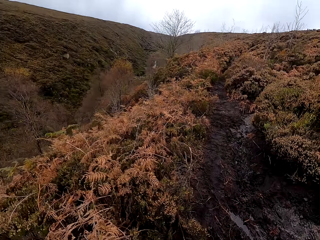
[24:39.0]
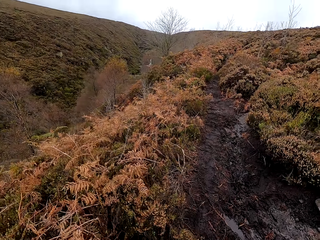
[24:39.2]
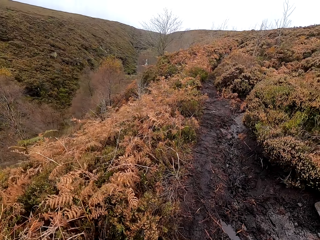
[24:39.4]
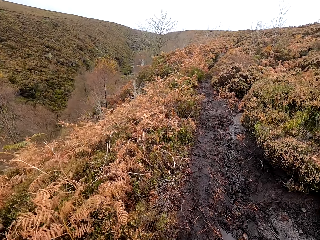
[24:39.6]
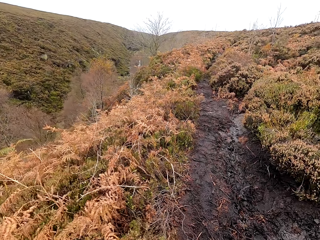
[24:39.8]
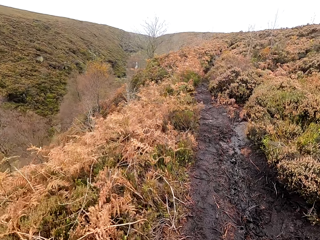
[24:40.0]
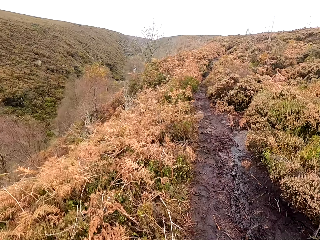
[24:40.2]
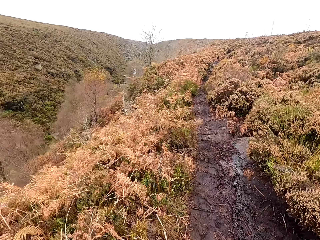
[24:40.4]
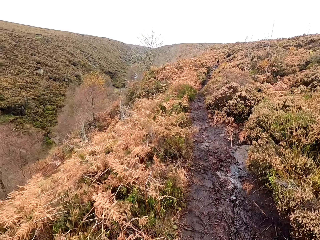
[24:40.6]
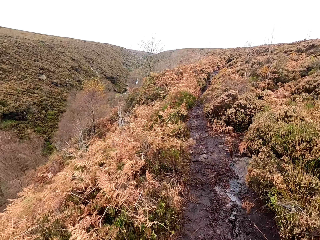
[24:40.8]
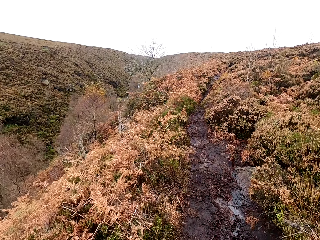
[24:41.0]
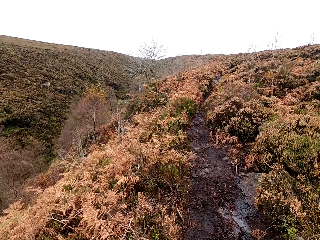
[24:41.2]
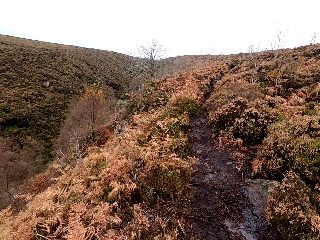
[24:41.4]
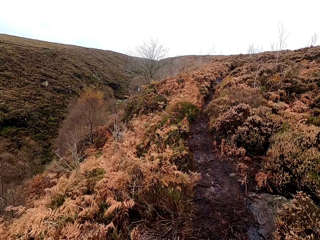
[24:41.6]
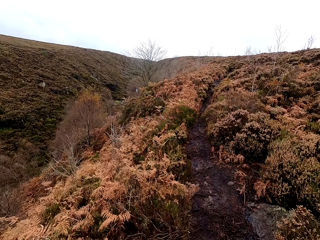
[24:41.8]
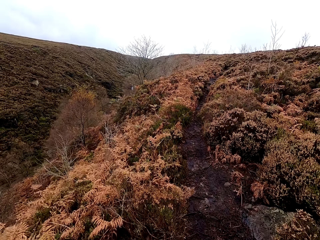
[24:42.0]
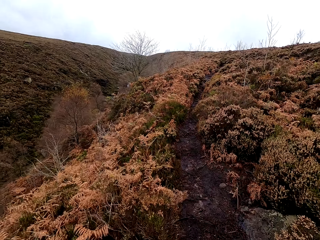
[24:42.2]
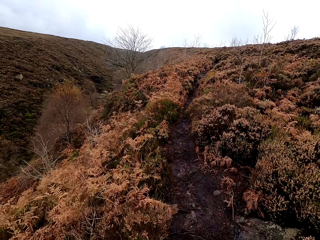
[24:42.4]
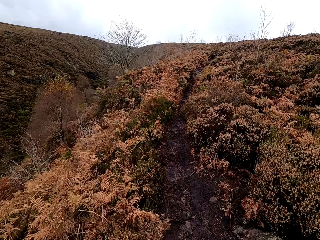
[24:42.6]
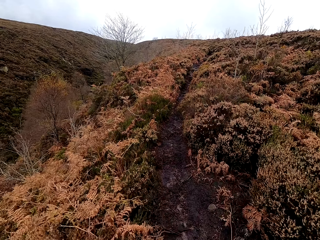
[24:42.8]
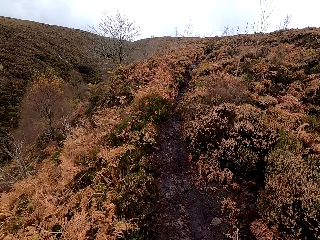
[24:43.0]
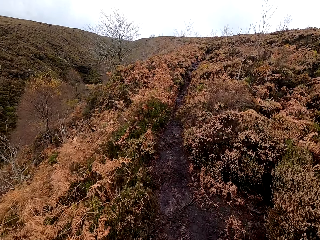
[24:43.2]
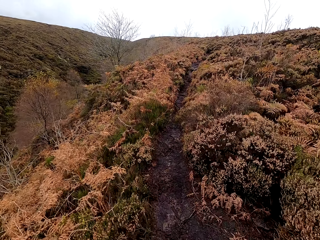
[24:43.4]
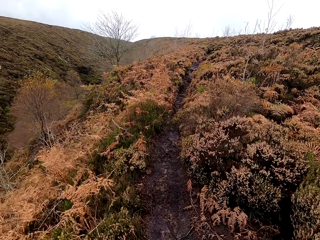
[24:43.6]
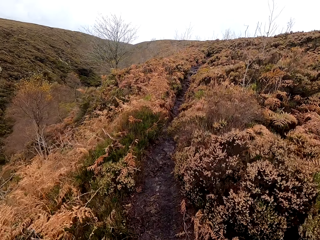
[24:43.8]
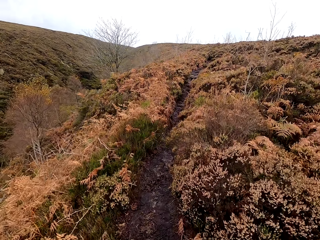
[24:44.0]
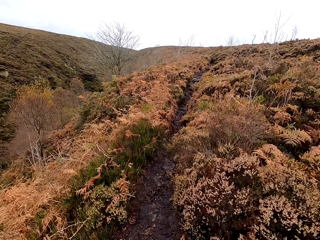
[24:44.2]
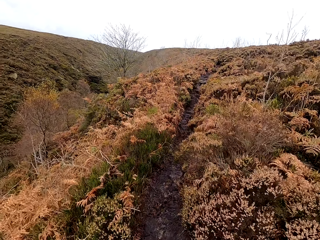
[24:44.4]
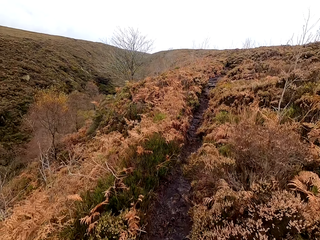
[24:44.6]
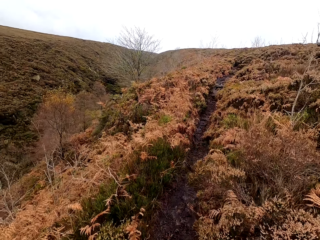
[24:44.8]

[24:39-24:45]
The camera wearer walks on the forest path along the bushes.

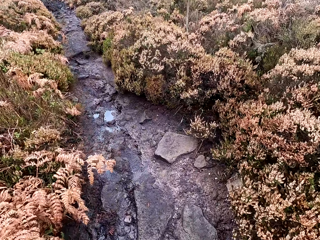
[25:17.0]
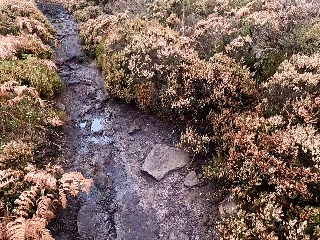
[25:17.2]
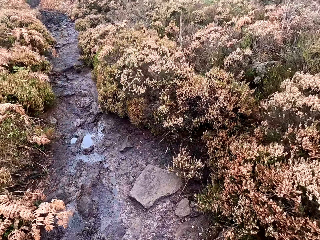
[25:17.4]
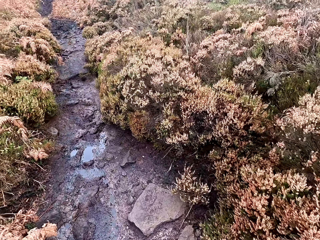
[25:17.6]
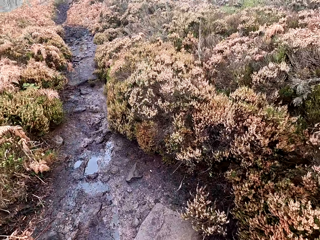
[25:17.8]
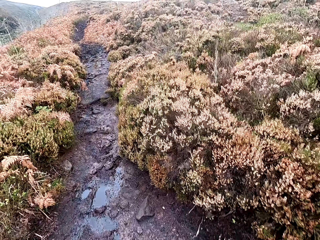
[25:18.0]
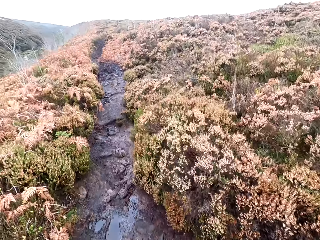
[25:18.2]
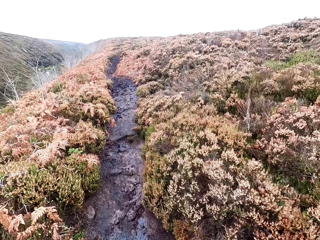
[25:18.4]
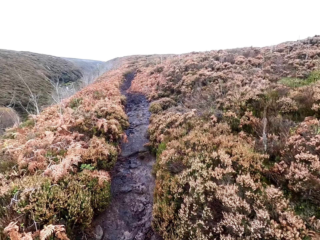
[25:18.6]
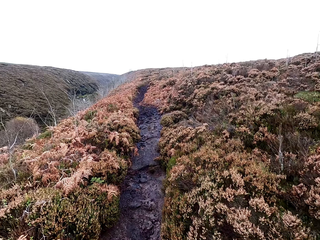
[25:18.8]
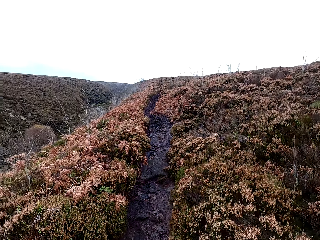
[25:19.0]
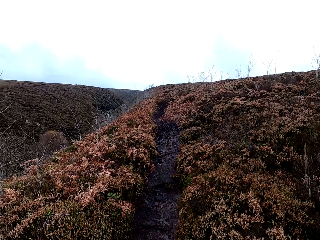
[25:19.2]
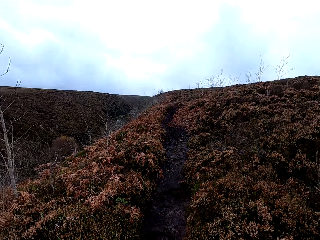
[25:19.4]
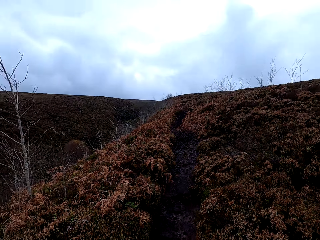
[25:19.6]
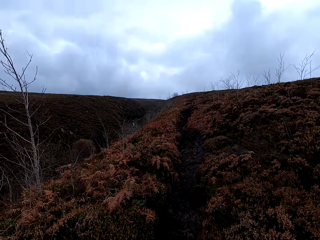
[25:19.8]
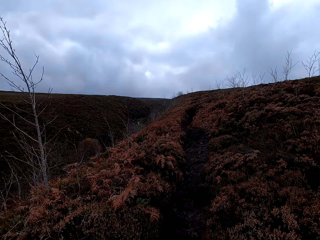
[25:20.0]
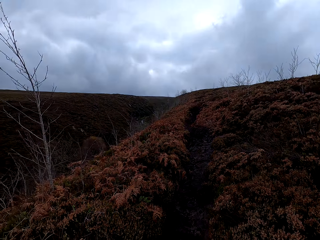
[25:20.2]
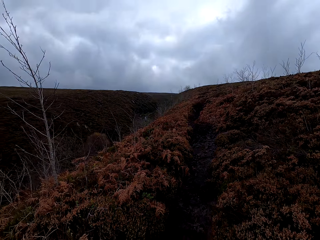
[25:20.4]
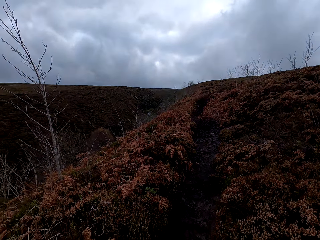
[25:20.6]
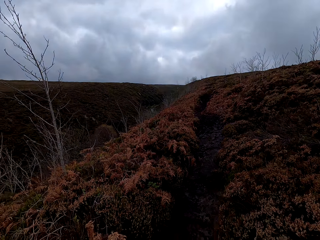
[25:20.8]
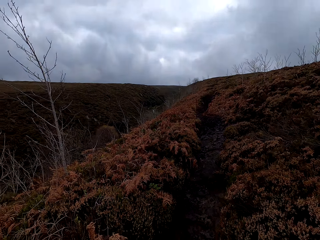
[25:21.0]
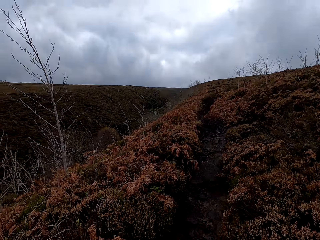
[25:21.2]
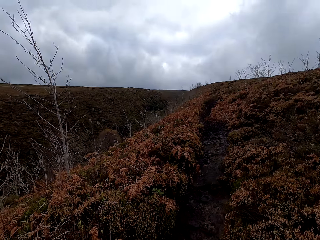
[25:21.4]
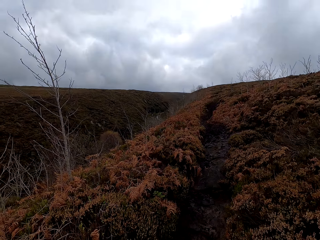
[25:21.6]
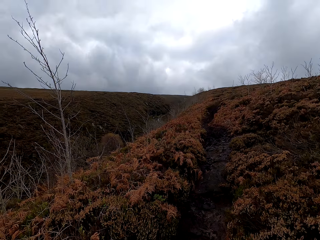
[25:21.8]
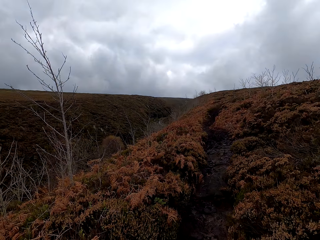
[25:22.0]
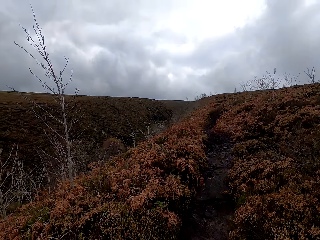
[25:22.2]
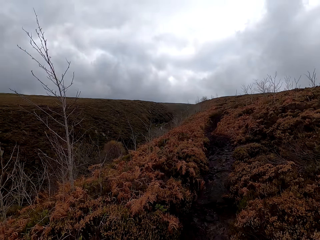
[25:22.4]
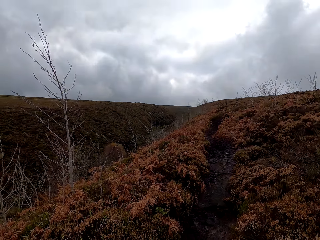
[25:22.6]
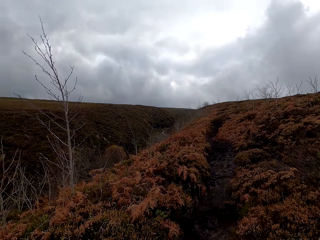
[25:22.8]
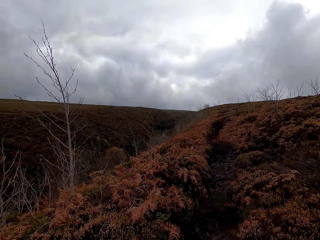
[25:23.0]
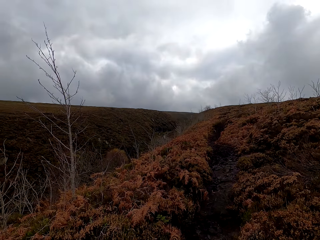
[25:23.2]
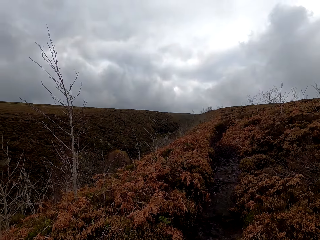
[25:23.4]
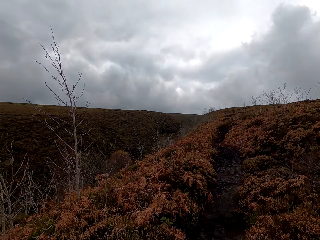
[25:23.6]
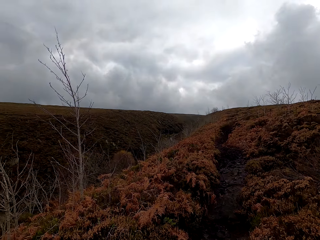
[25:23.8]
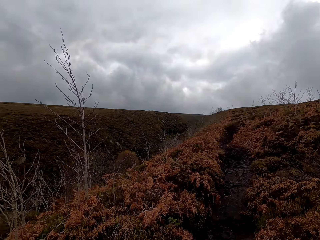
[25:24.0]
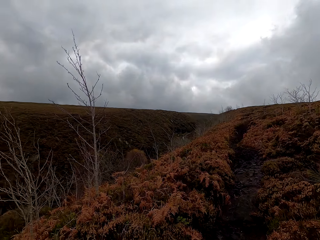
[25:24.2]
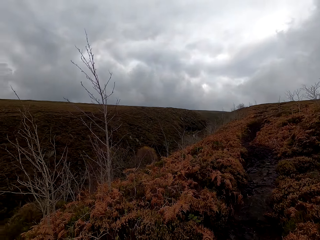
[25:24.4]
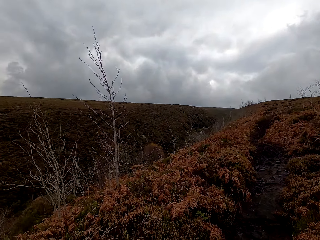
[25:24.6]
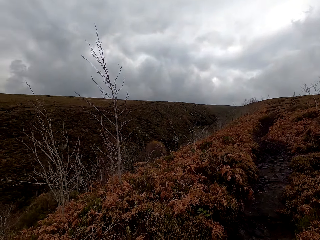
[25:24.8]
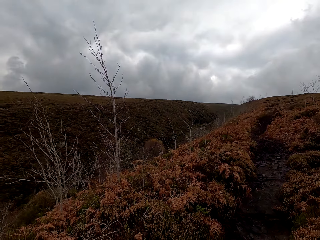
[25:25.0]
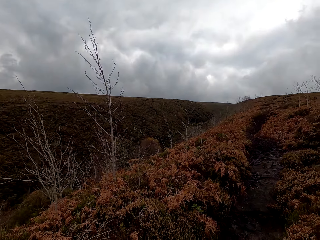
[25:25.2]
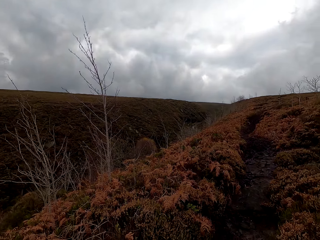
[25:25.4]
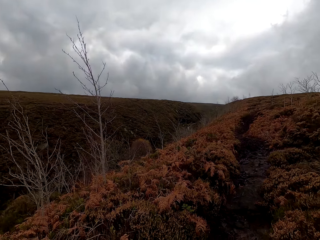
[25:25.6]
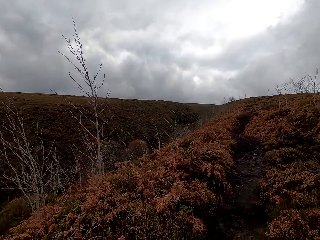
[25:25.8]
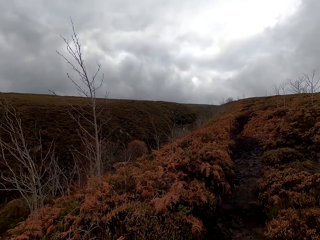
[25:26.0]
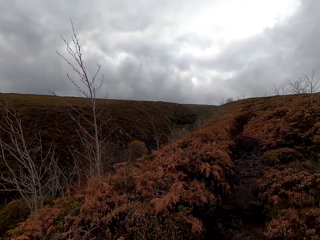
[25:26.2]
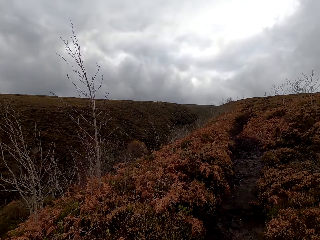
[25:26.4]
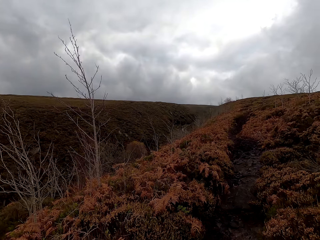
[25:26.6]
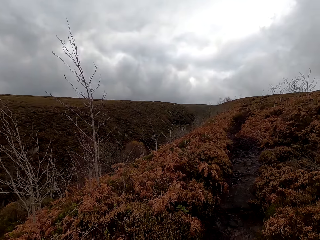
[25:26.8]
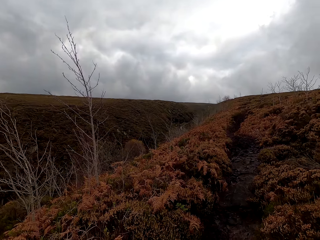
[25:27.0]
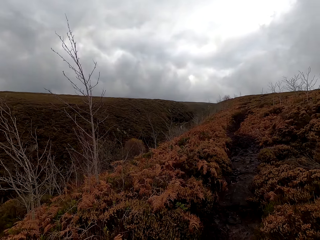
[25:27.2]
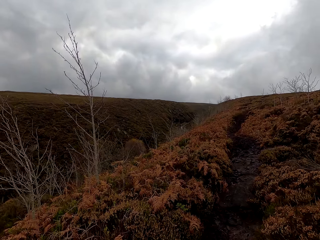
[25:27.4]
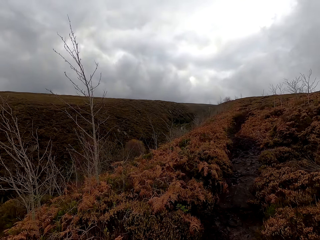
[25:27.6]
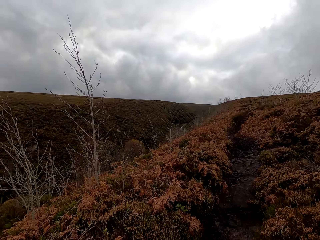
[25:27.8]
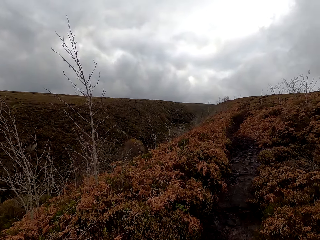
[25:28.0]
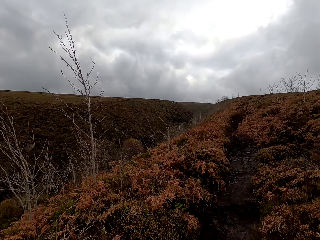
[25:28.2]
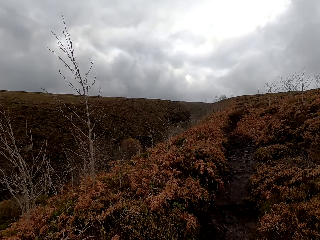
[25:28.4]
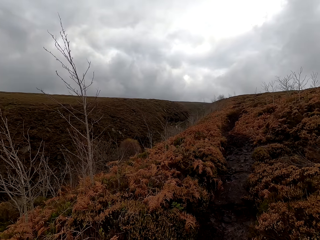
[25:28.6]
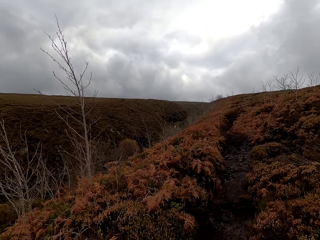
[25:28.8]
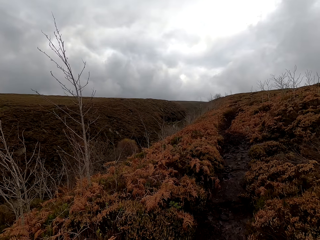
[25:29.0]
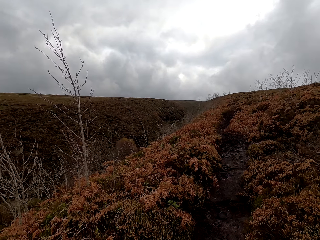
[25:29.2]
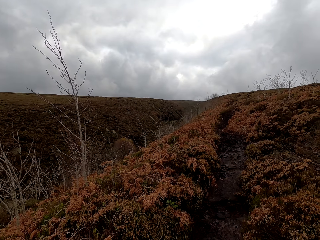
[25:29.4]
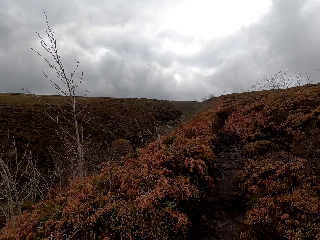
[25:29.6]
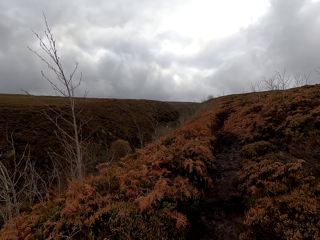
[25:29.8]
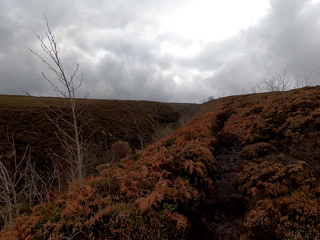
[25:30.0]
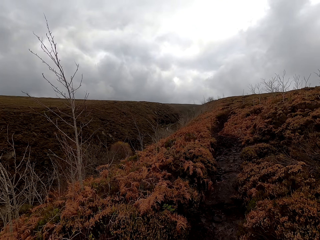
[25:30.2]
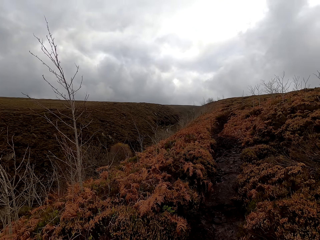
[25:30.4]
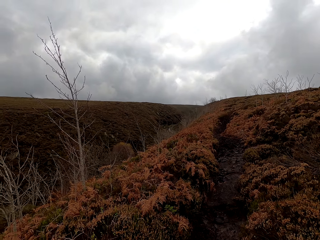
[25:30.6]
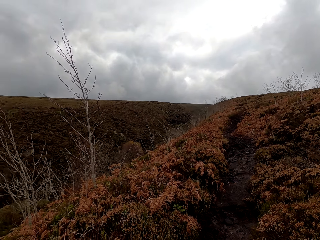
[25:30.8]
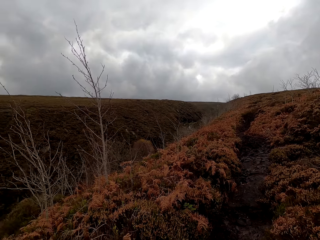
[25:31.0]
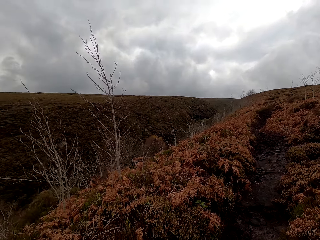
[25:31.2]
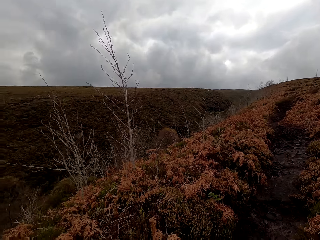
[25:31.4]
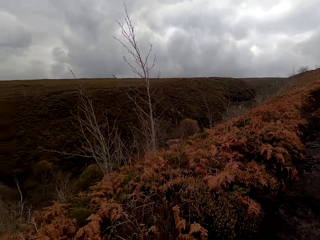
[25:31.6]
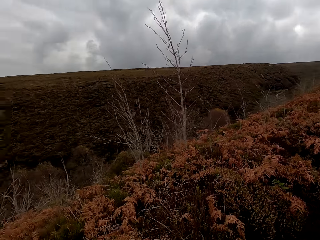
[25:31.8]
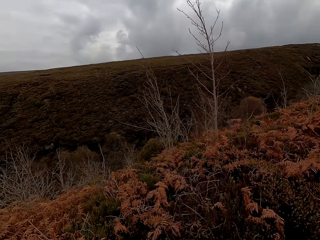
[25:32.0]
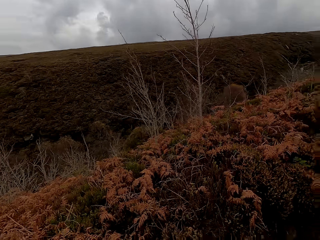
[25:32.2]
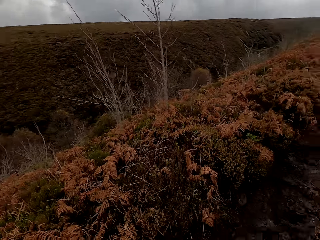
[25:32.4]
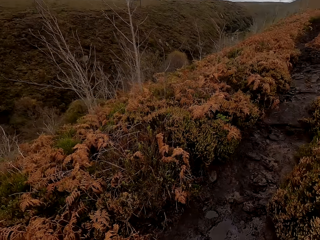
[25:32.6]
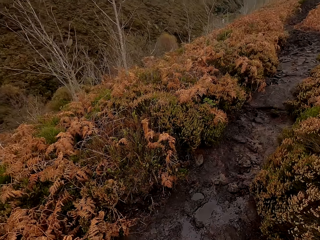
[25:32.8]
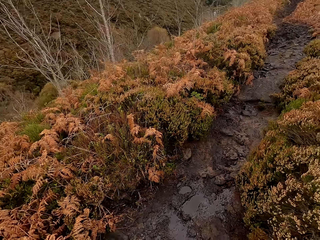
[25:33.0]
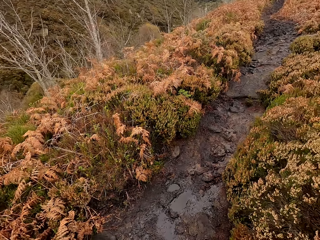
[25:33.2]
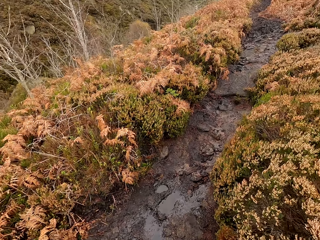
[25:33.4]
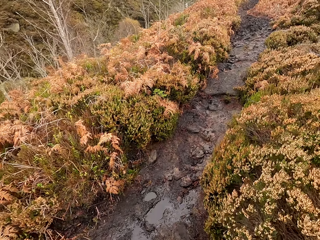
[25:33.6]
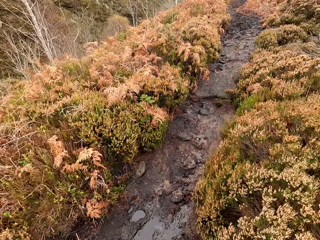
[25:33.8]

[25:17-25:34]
The camera wearer stops walking. They stare around the forest.
